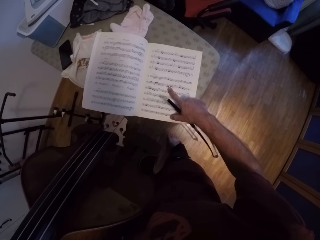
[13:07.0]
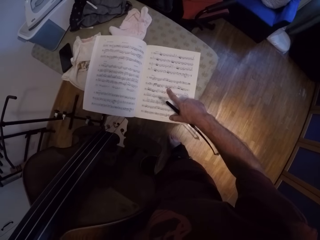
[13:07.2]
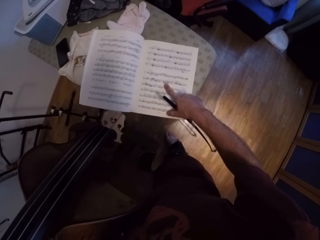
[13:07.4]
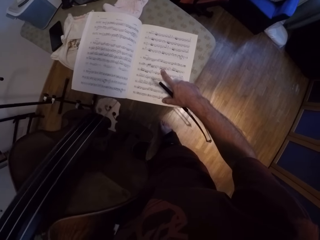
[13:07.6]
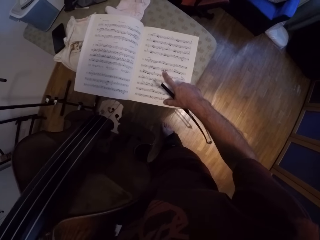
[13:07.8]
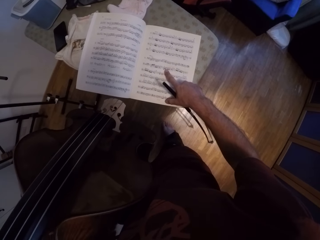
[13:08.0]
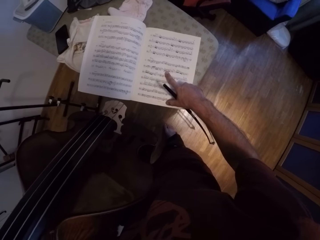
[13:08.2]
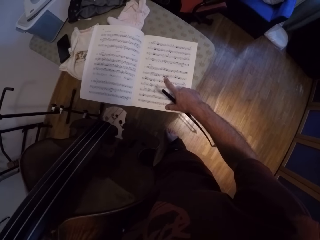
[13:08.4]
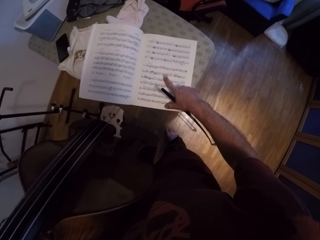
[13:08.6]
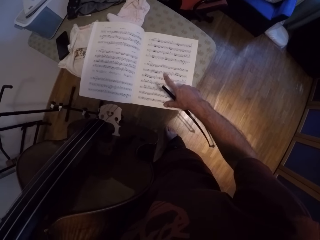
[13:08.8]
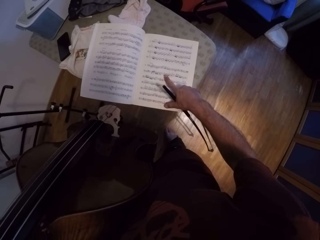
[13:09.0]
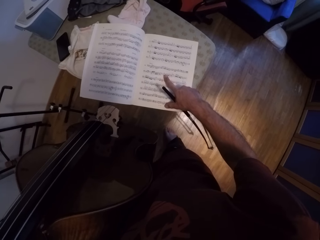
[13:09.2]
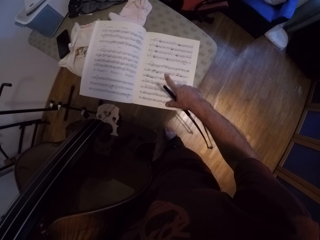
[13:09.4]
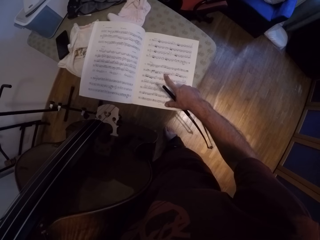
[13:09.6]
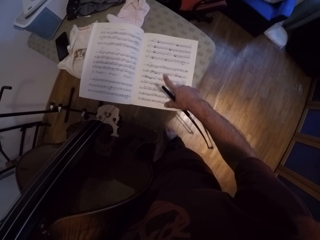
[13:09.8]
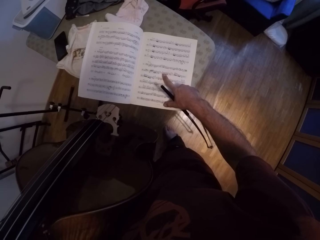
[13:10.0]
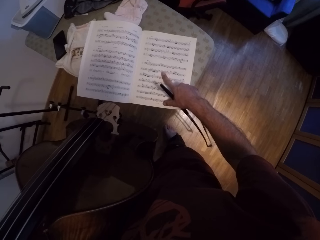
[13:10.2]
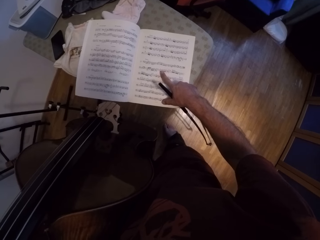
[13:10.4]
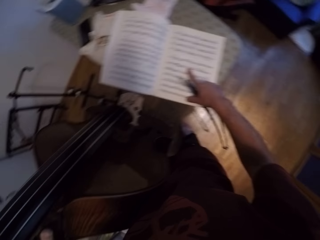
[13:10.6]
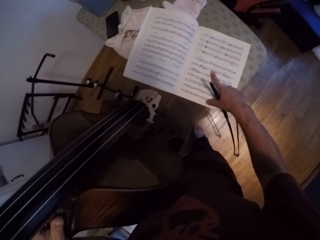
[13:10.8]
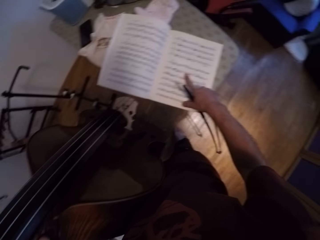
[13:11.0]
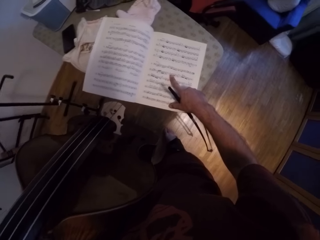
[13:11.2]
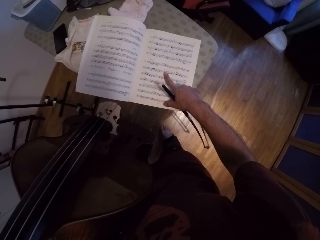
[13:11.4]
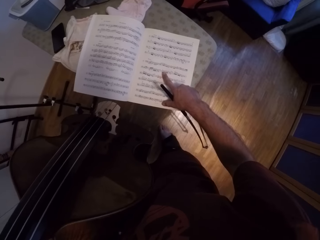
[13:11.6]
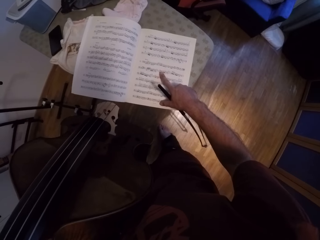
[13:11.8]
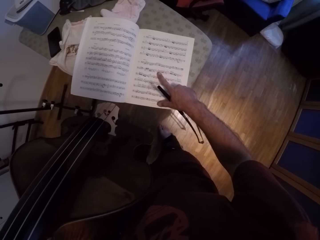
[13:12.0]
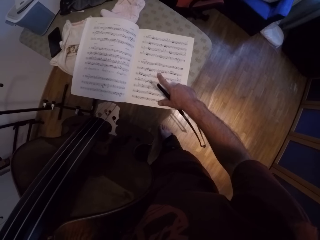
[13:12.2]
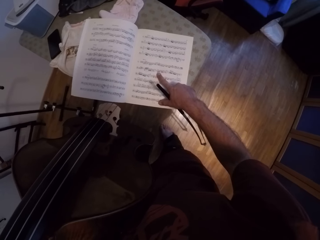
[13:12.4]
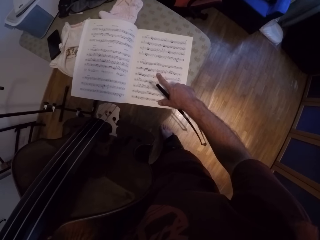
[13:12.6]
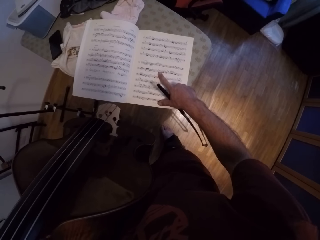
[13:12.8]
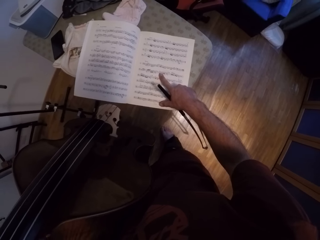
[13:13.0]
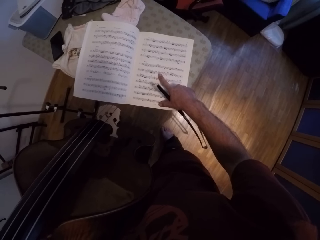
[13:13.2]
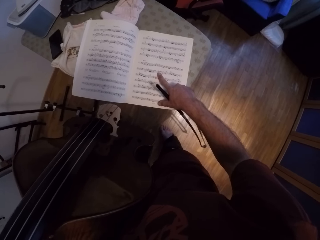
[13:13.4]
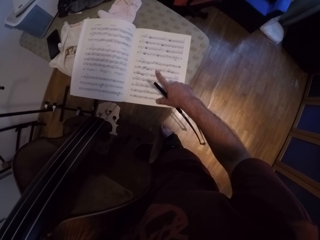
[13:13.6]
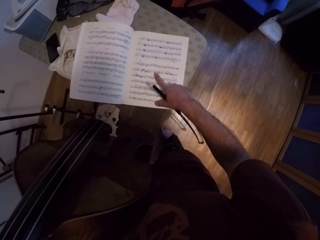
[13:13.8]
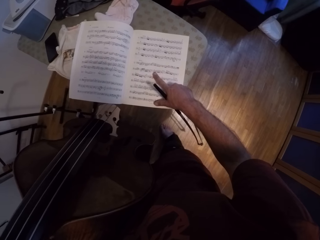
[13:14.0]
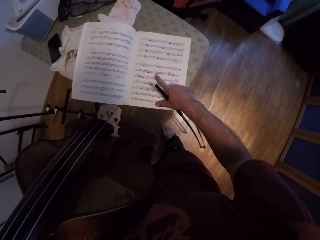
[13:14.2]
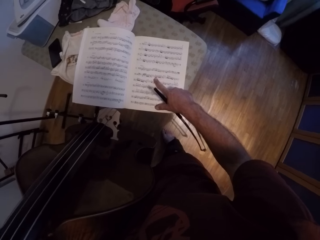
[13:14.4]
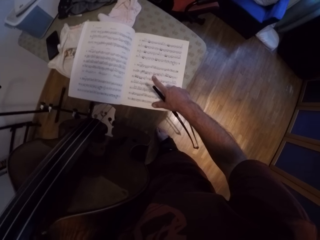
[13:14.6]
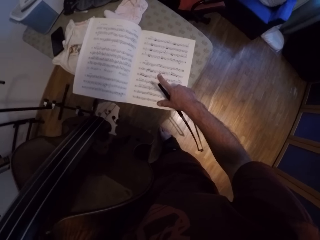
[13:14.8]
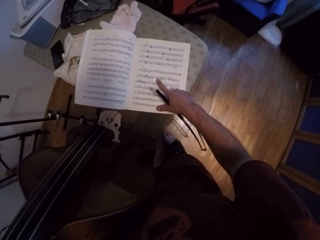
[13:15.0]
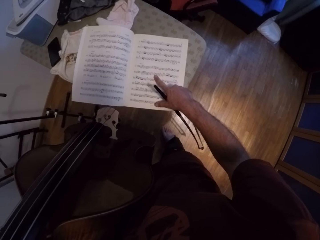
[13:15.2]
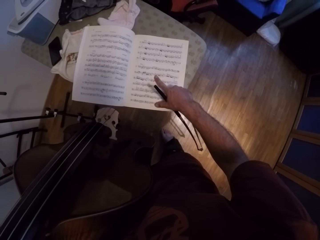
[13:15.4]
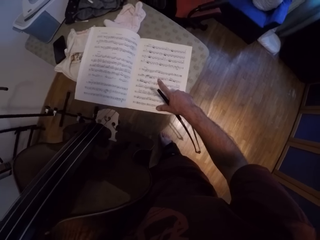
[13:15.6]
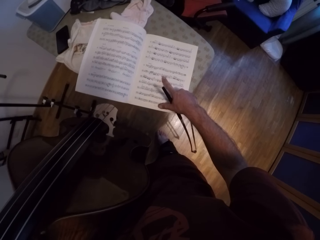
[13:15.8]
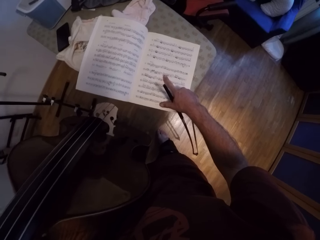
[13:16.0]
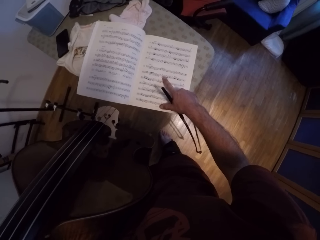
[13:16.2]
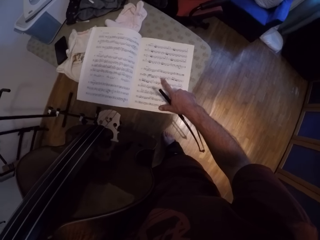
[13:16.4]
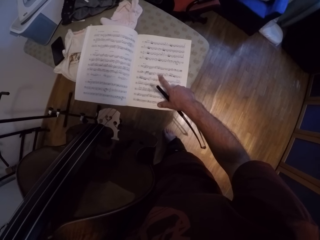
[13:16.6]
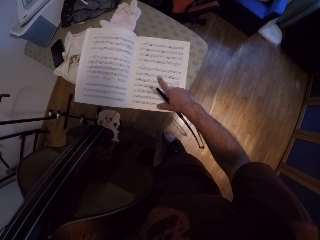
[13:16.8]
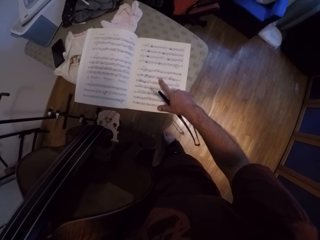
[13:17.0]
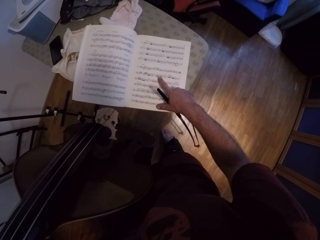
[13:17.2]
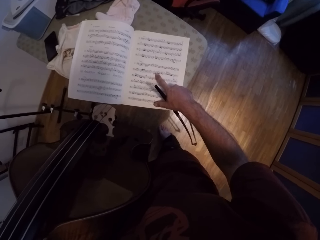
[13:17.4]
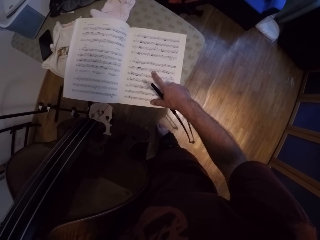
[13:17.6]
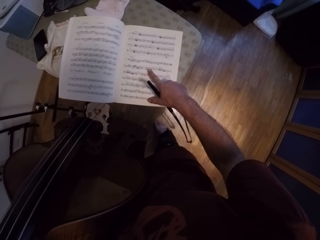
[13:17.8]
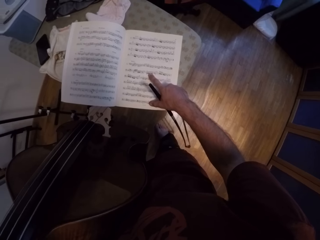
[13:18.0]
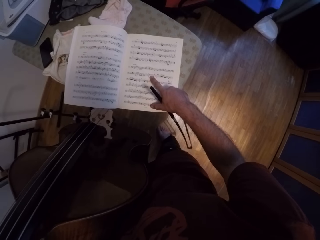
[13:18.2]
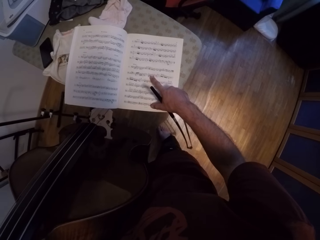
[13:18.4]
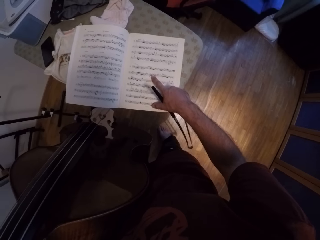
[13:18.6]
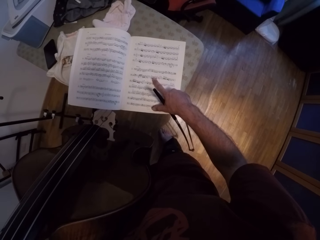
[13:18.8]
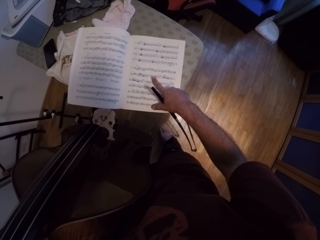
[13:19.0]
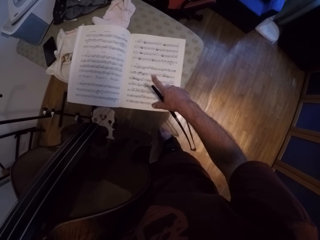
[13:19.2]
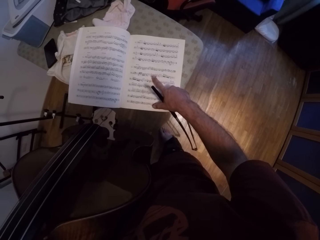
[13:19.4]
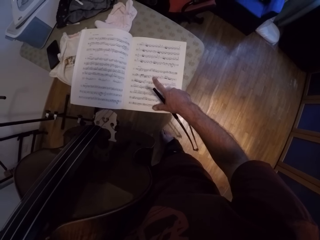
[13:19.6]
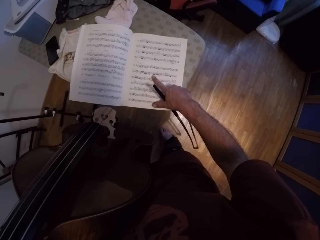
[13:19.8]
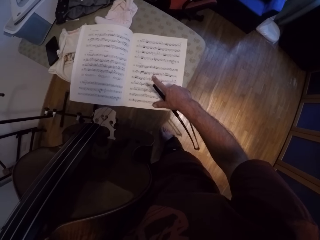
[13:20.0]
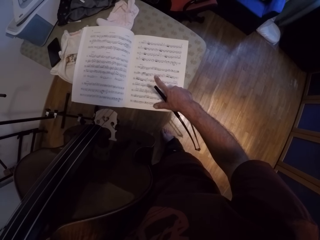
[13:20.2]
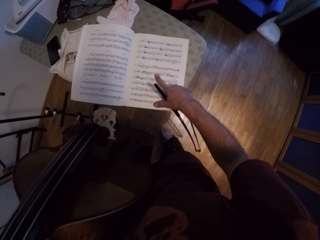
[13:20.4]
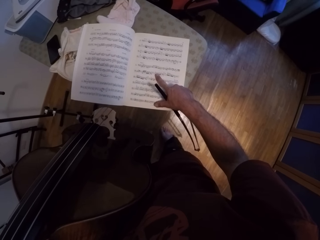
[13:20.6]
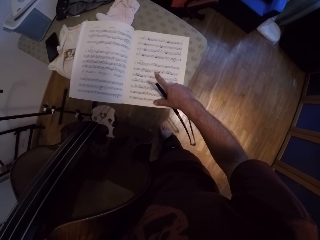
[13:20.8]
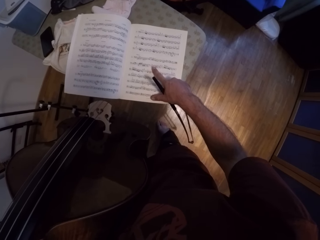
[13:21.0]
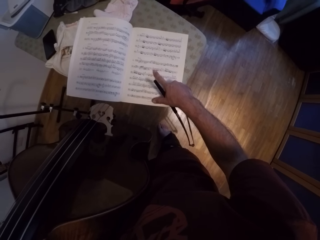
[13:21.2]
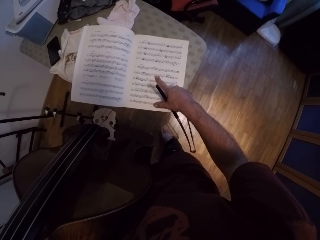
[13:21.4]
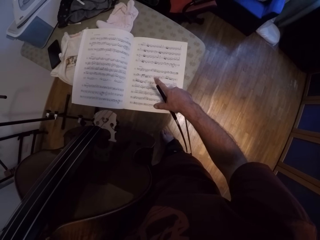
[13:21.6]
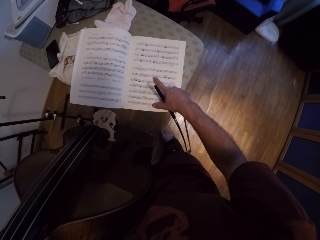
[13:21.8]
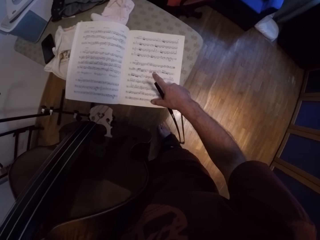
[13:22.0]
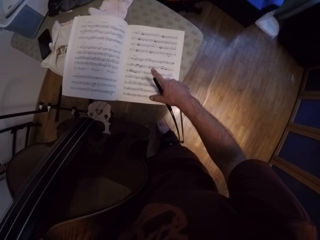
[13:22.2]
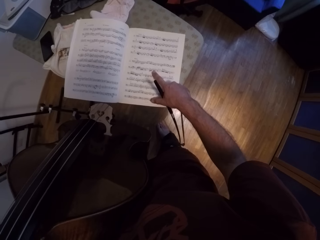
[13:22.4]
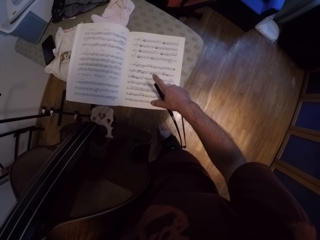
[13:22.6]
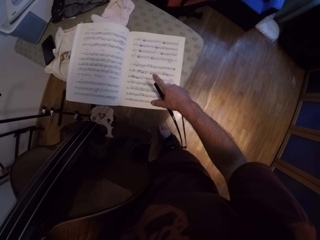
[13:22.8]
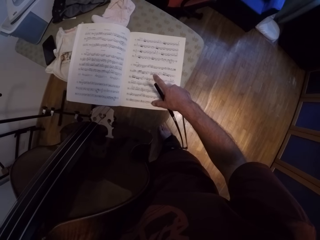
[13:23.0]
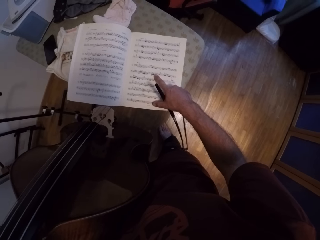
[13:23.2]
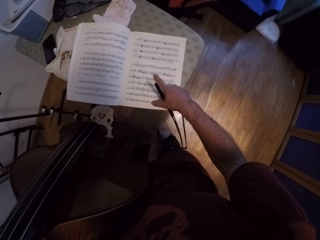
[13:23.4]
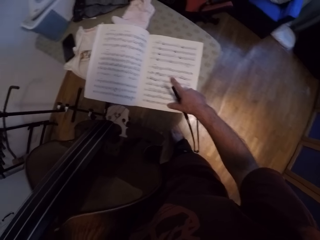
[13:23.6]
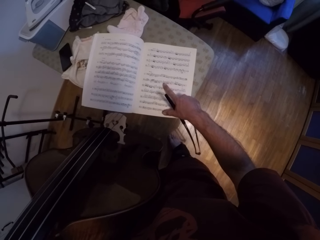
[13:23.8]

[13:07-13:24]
The camera wearer talks. They sing. They move a hand around the music book page. They sing. They move the hand around the music book page.

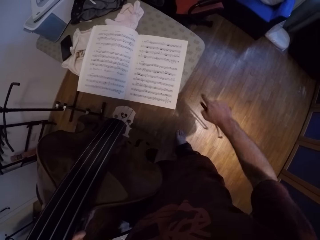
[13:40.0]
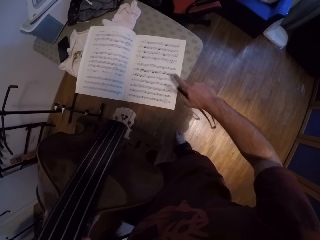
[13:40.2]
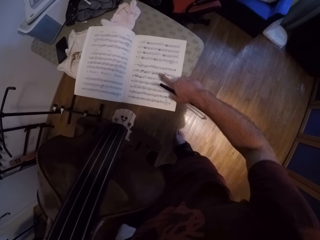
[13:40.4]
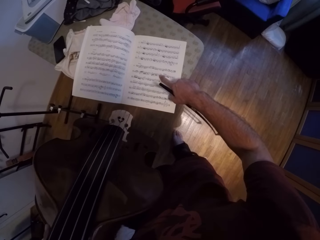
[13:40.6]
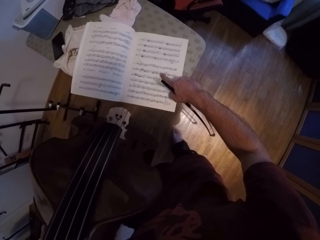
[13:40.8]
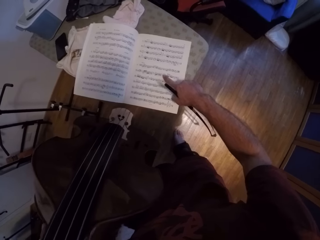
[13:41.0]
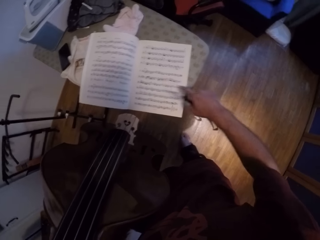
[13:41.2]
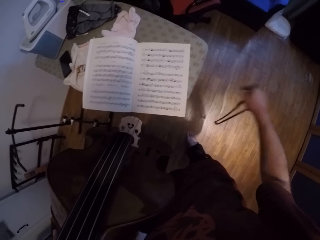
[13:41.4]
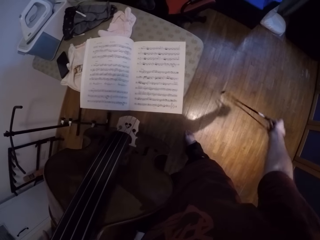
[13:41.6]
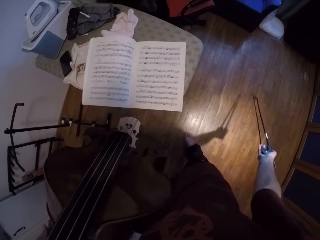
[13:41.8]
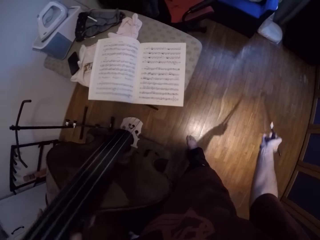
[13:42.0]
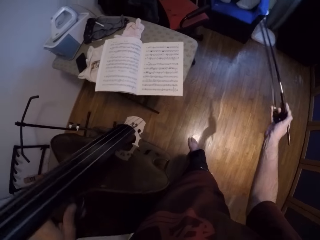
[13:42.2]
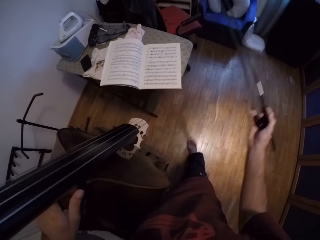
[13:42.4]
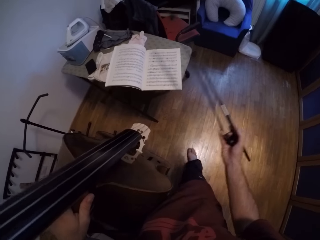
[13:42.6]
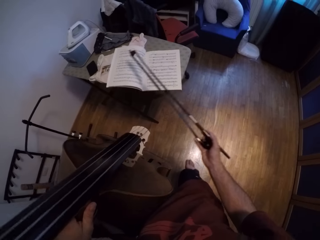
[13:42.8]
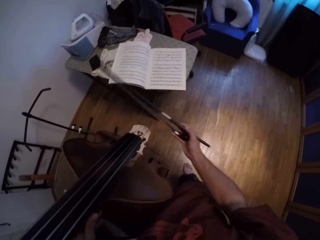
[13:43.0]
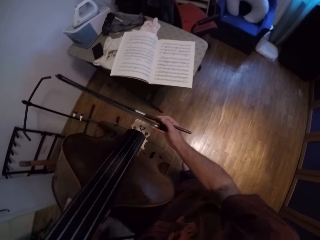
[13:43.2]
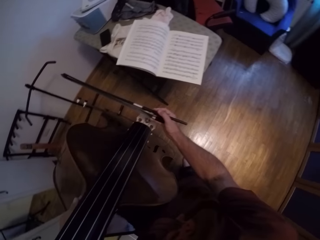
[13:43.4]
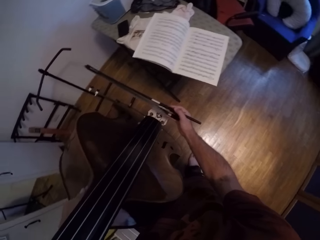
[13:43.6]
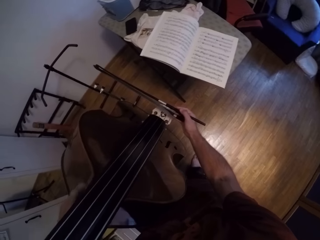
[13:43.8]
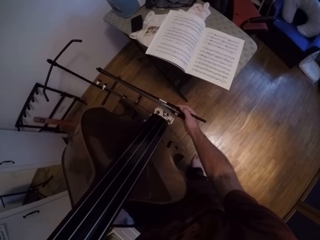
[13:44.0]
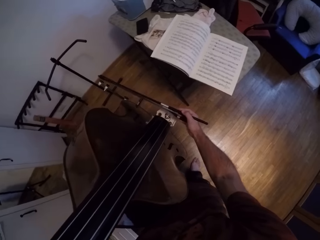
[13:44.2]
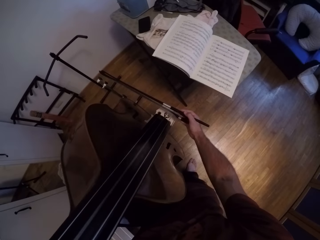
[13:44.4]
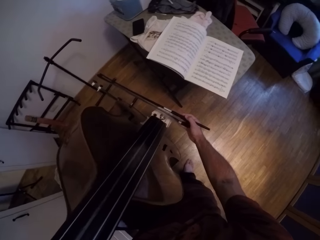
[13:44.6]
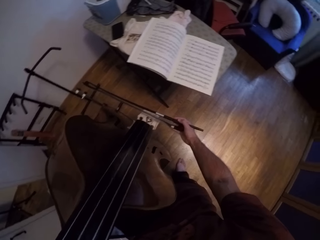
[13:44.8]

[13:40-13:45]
The camera wearer moves a hand towards the music book. They point at the music book page. They remove the hand from the music book page. They move the metallic stick towards the guitar. They talk. They place the metallic stick on the guitar. They play the guitar.
